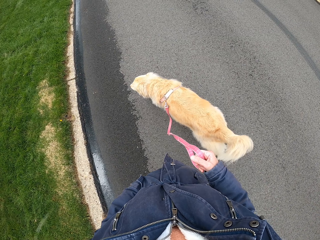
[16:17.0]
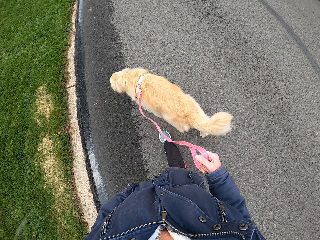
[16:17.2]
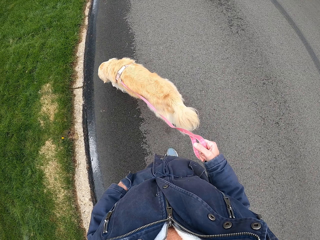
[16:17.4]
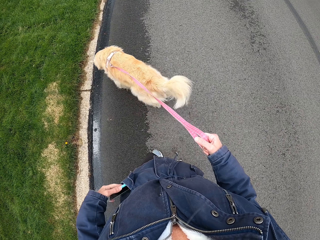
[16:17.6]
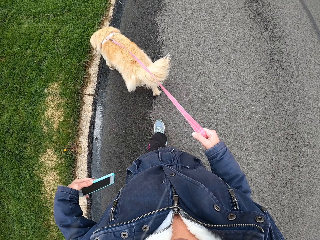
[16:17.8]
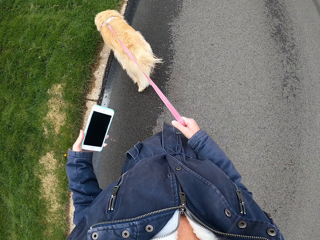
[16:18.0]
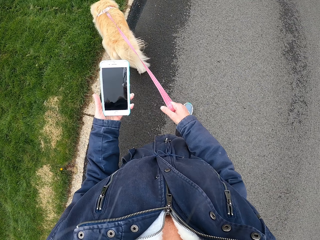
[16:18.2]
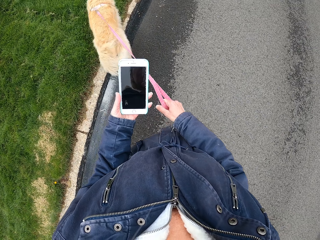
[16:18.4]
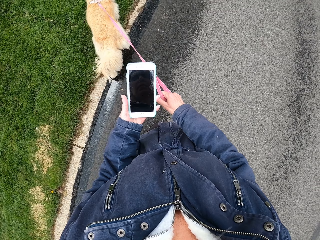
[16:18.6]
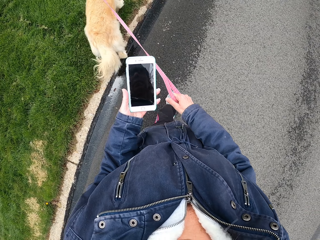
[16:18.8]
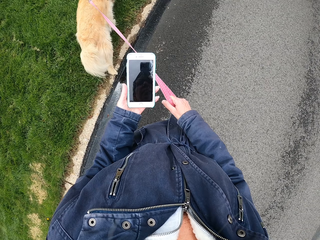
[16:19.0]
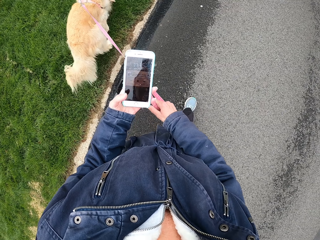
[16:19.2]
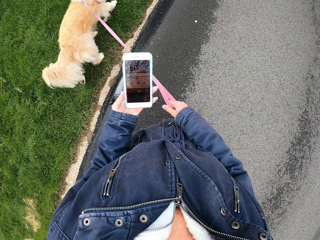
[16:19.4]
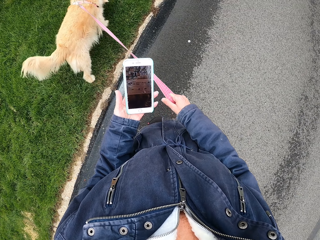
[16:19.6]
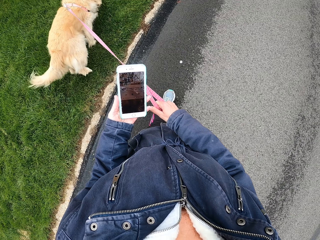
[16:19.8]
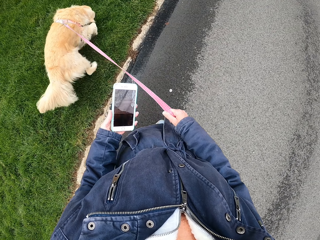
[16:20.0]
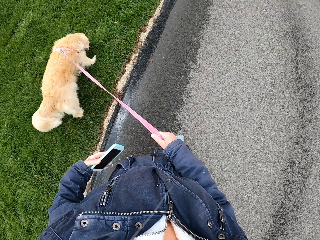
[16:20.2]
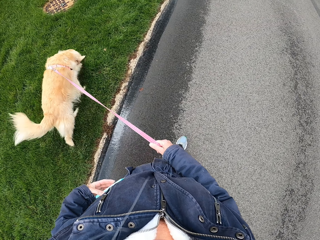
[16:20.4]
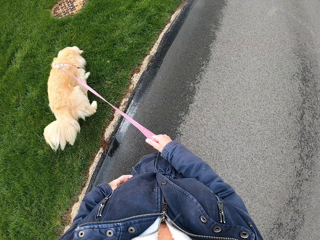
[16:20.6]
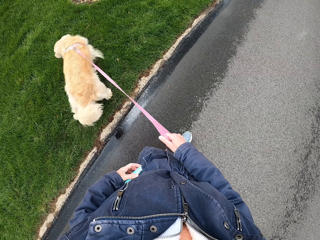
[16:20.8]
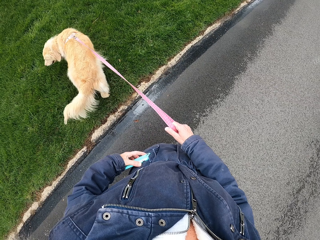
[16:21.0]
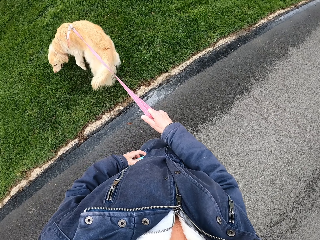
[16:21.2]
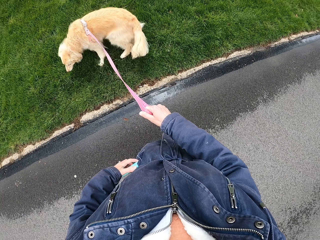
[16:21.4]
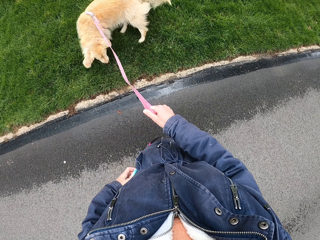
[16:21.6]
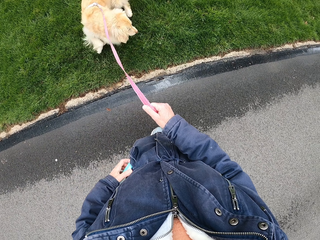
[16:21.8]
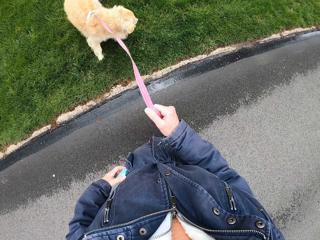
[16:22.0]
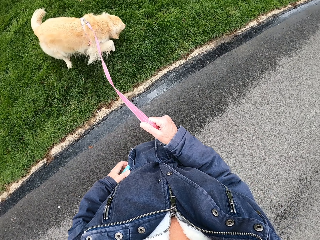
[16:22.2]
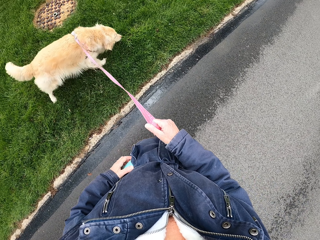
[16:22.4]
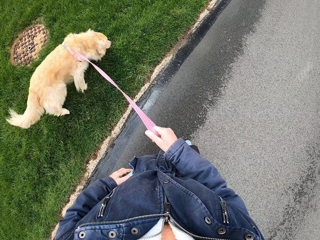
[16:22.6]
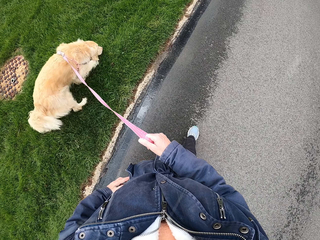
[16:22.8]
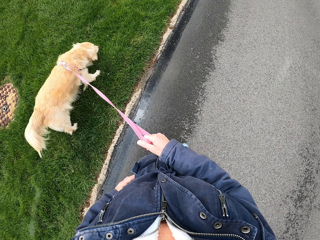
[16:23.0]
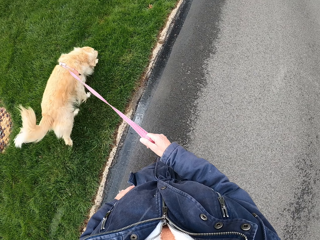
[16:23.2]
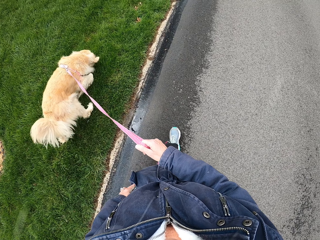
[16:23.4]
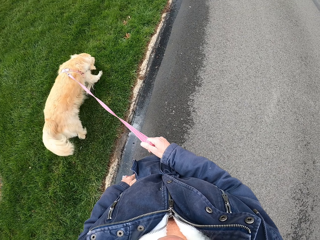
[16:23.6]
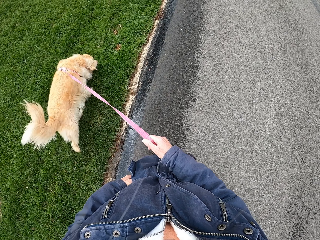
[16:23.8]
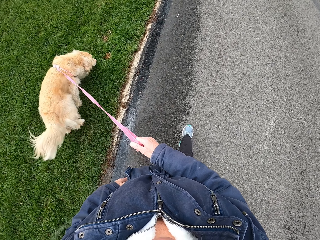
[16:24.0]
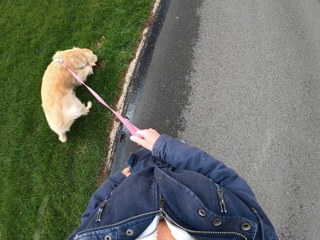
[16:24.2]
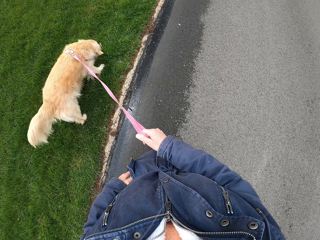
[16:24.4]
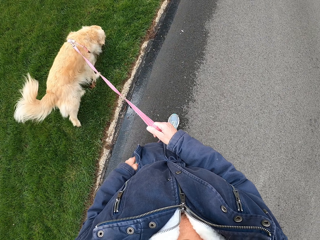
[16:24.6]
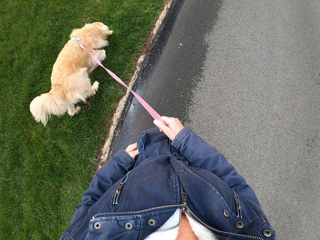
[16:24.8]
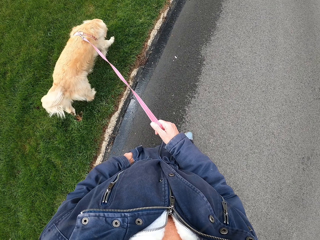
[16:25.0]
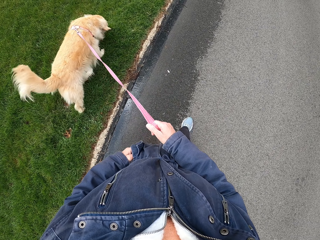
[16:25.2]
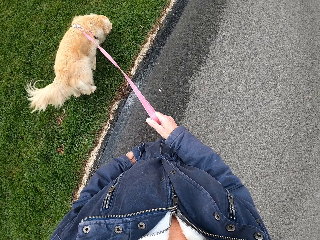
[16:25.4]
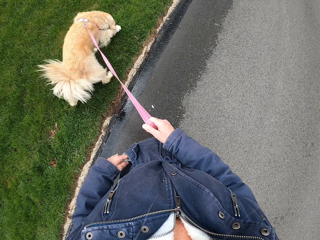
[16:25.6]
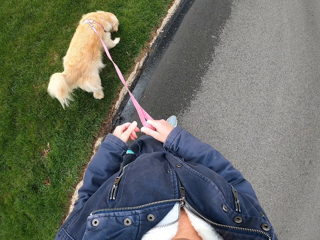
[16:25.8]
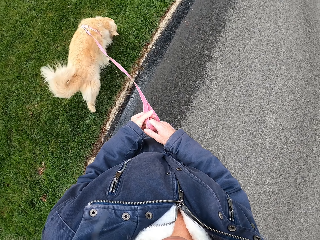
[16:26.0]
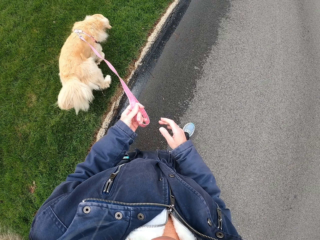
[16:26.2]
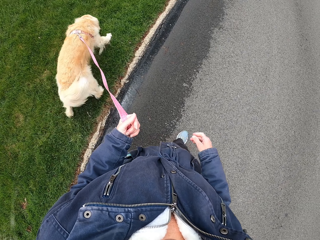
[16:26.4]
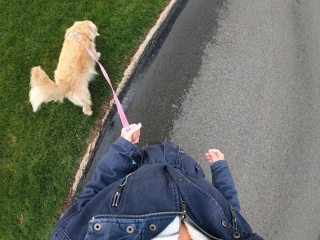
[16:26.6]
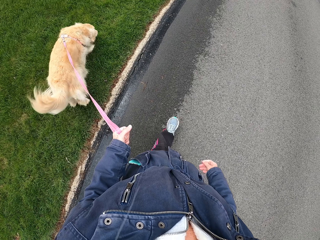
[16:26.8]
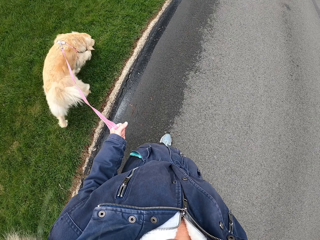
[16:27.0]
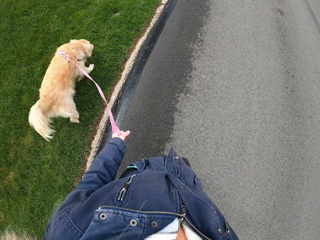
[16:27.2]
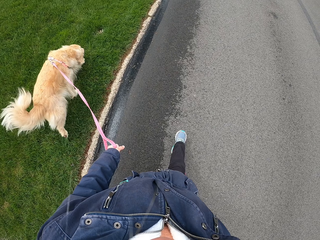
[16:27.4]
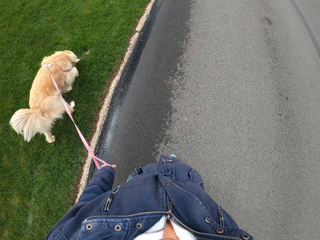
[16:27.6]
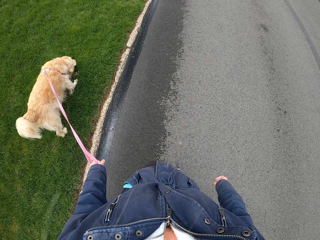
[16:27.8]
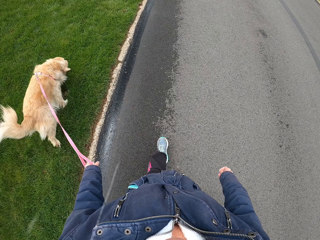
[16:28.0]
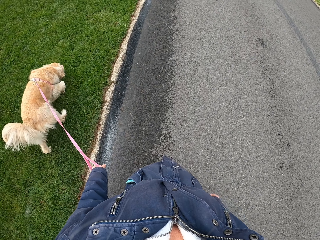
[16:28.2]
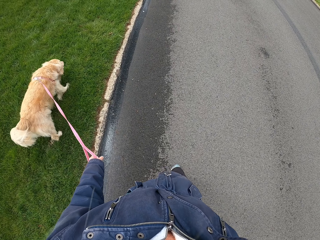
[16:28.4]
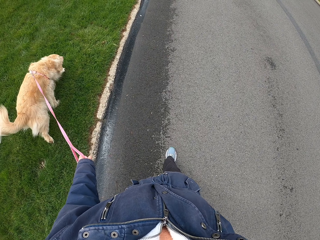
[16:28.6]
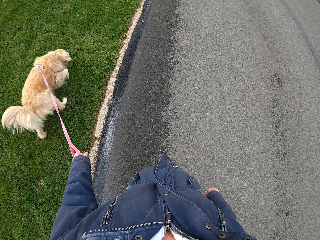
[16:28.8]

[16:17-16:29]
The camera wearer removes a phone from the pocket. They operate the phone on the road. They put the phone in the pocket. They walk along the road.

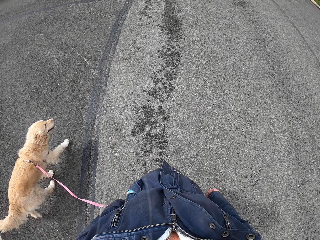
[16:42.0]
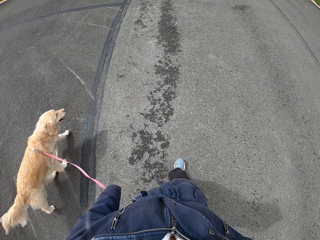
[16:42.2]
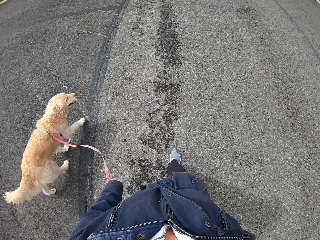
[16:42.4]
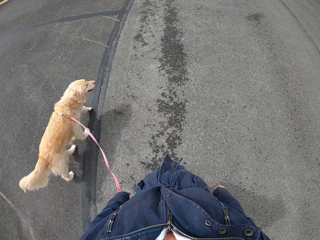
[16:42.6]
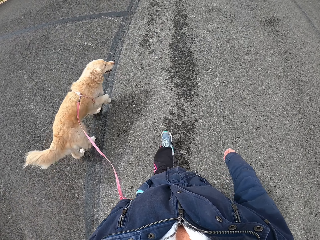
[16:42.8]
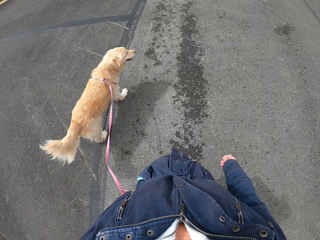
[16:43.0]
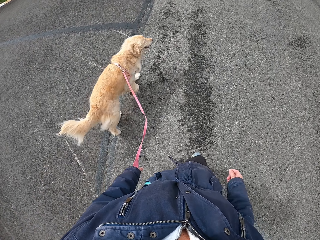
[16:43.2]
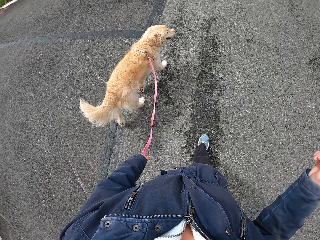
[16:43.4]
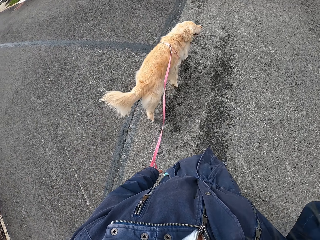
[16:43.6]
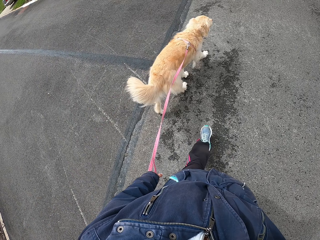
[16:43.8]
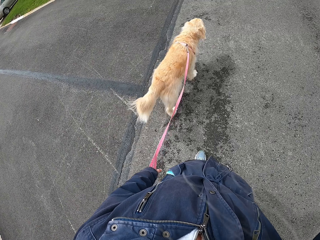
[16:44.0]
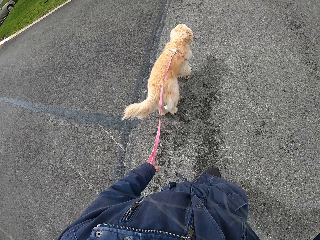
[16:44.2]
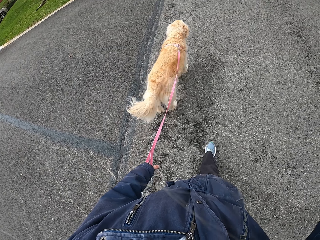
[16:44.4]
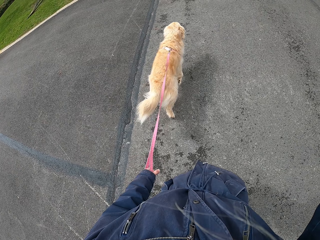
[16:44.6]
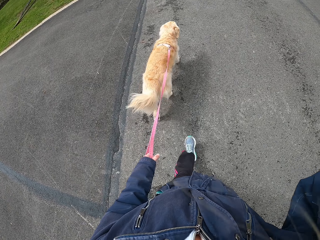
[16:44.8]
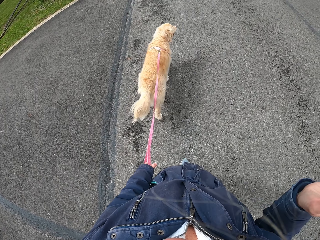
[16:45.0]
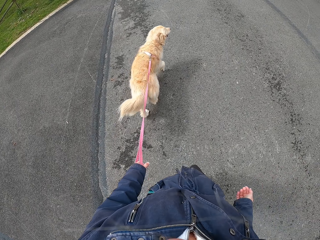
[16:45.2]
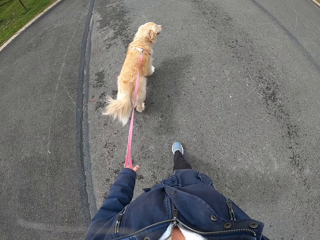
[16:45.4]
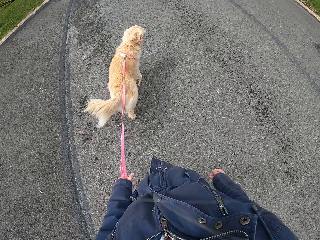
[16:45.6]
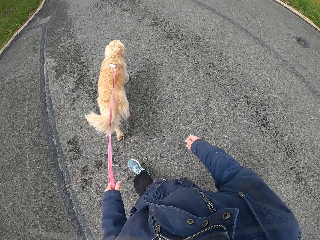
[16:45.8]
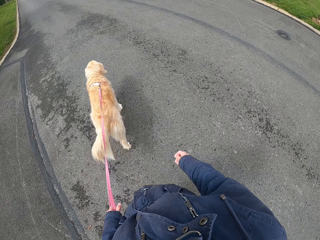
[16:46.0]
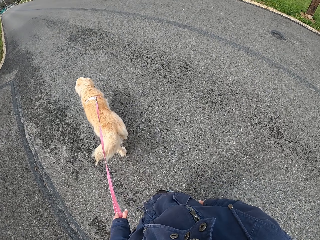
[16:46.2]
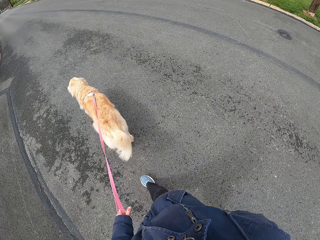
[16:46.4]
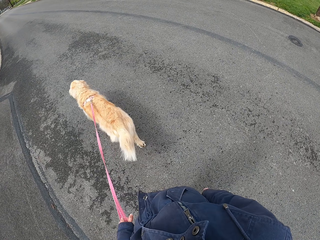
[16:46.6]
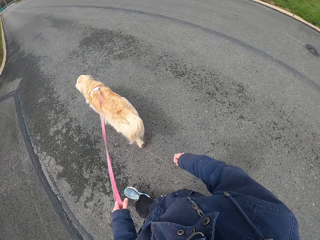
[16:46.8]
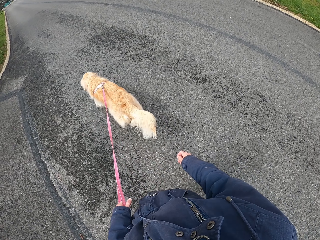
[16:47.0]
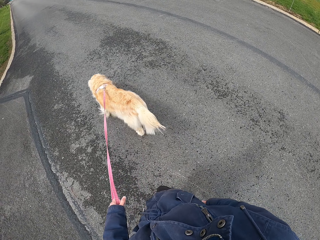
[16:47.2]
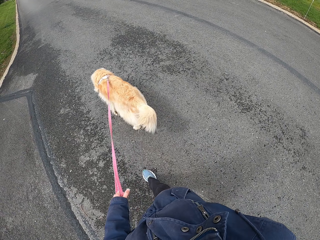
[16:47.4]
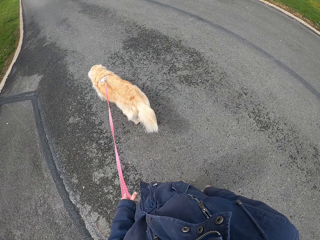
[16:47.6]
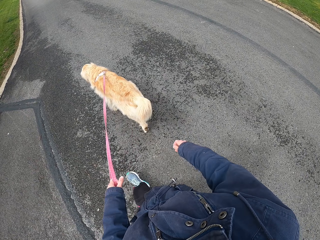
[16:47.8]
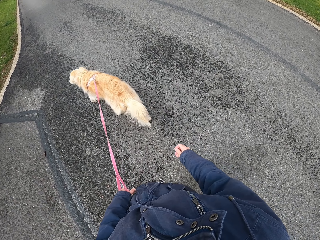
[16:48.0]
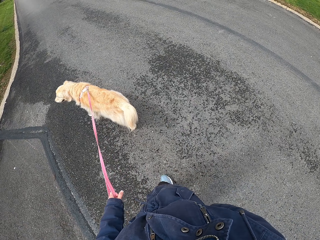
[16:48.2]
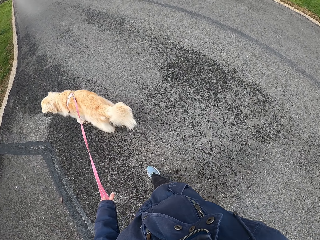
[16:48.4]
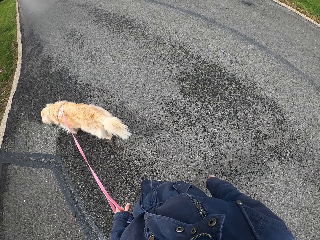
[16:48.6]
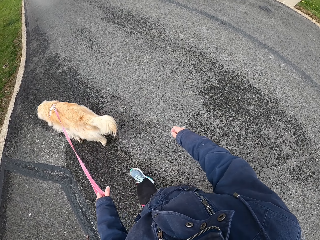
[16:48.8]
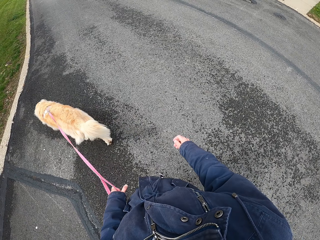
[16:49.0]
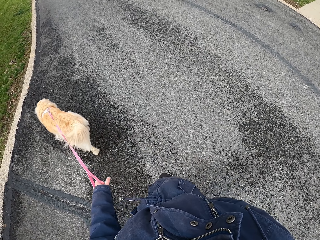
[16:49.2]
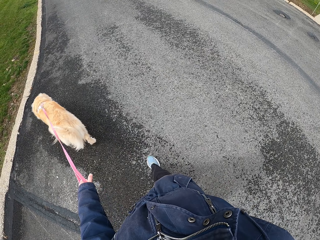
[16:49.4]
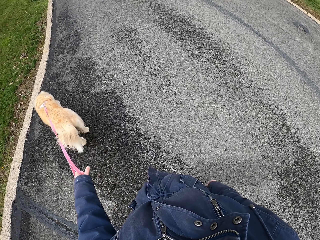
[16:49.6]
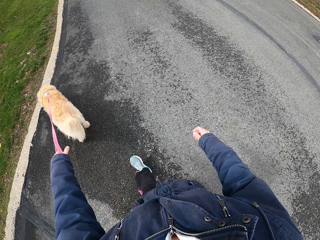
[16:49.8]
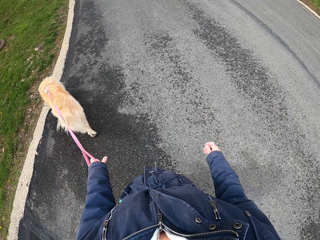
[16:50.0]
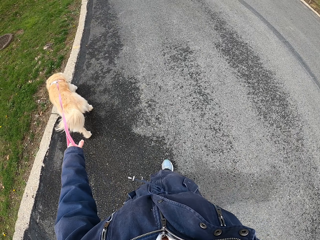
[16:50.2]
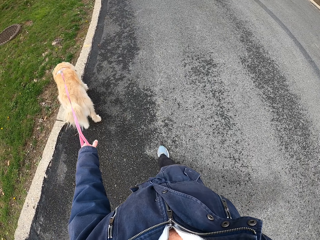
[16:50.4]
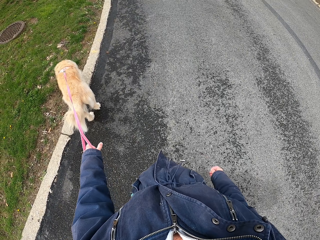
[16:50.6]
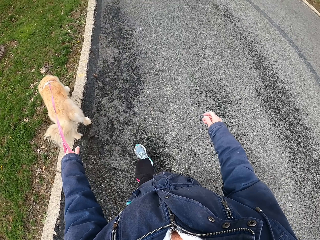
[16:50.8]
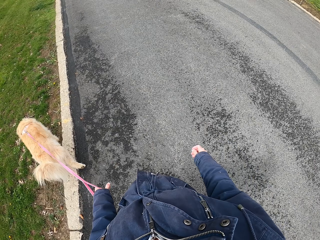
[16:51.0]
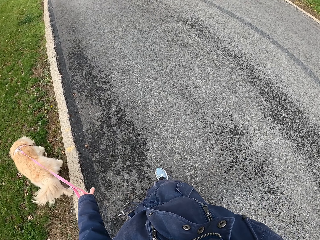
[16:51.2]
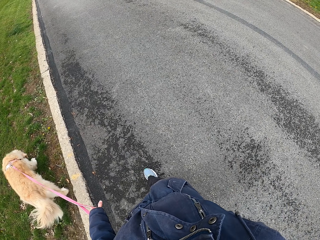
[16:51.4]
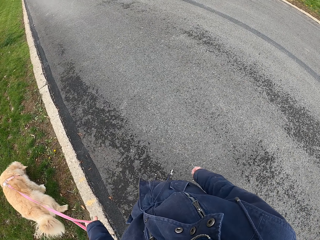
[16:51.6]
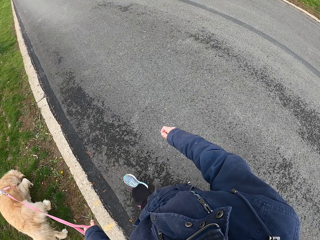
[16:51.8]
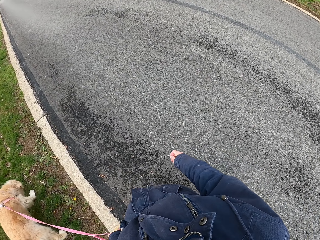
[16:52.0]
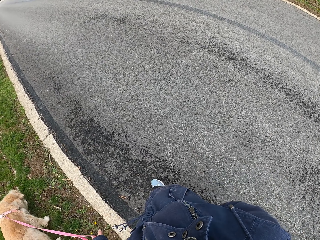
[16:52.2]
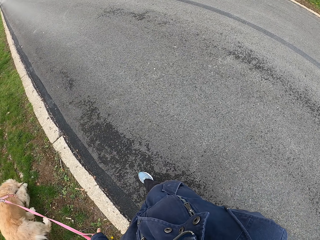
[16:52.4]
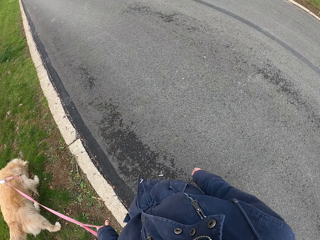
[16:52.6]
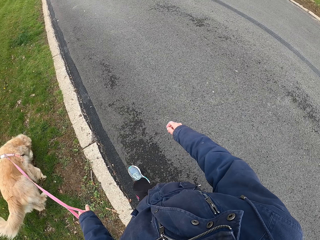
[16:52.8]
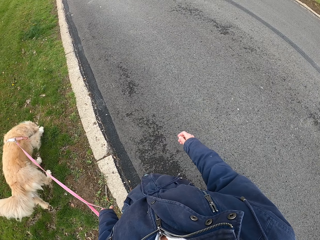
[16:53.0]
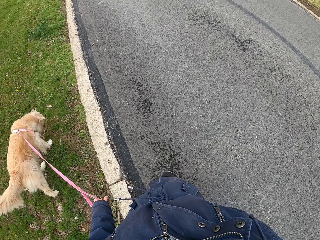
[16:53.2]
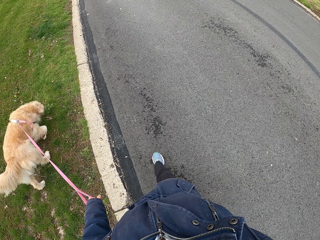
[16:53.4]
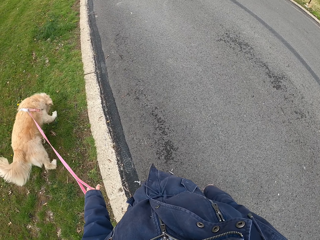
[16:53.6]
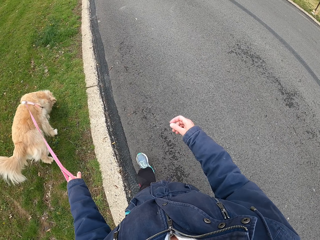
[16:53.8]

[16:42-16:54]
The camera wearer adjusts the camera. They walk along the road.
